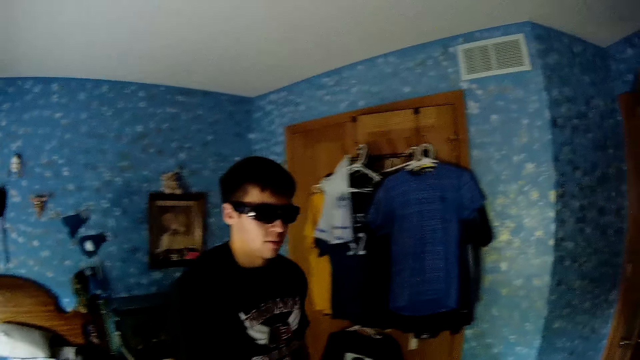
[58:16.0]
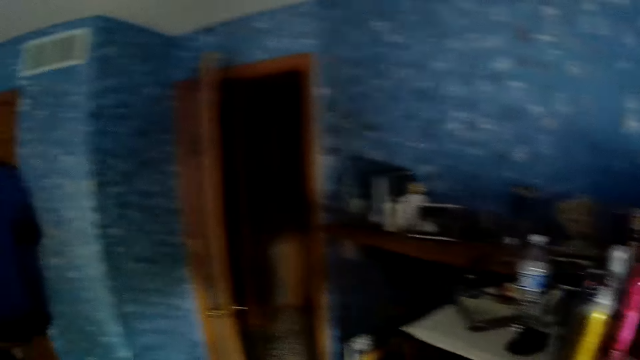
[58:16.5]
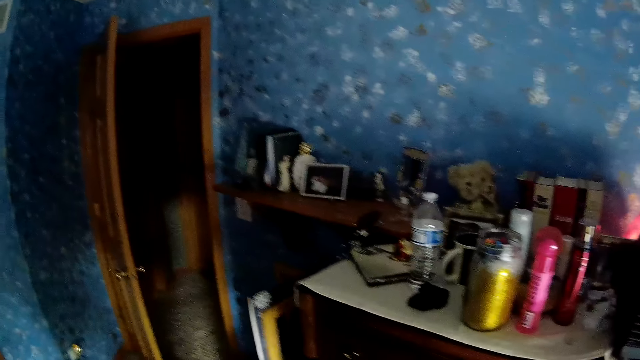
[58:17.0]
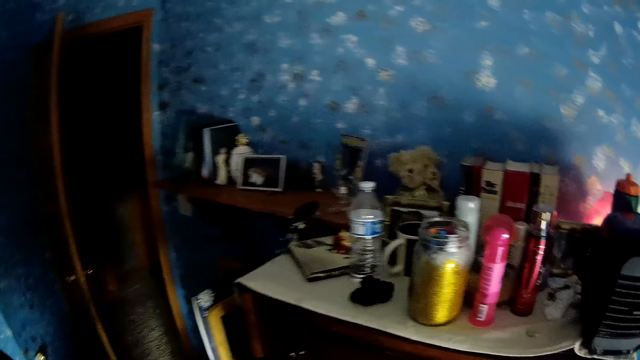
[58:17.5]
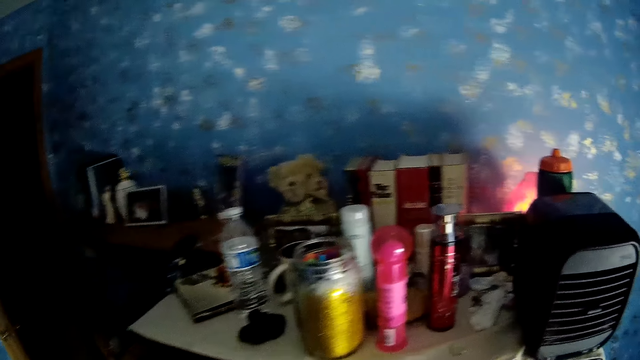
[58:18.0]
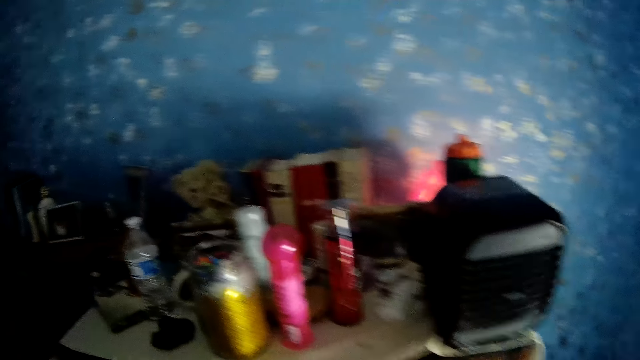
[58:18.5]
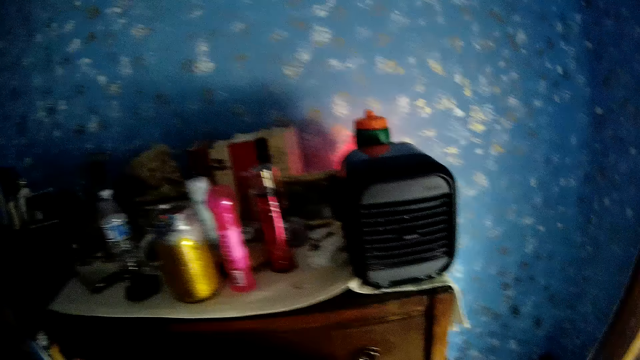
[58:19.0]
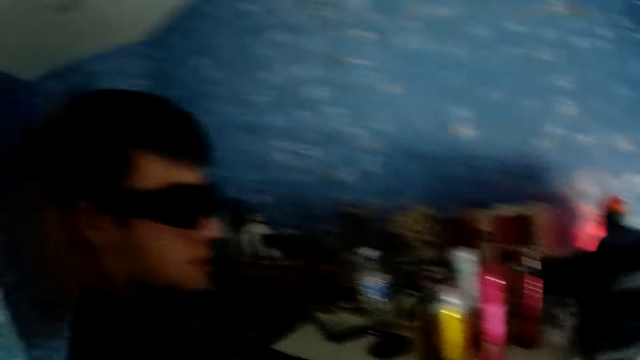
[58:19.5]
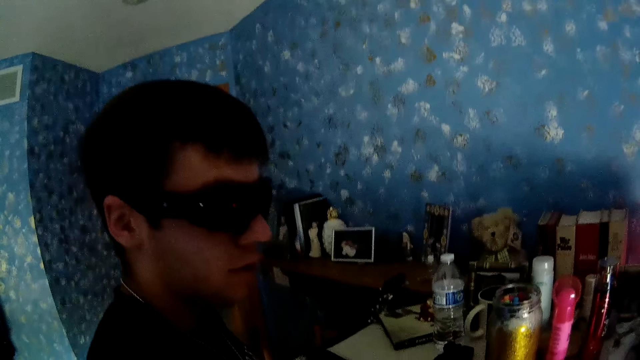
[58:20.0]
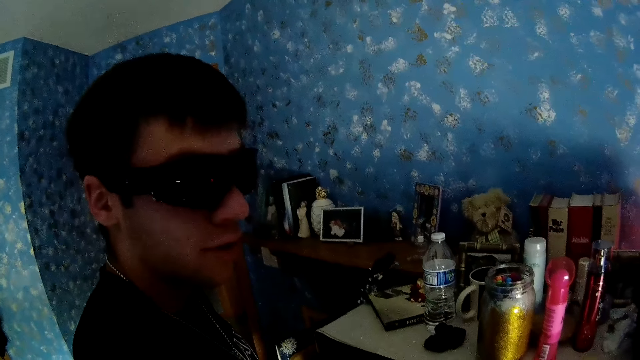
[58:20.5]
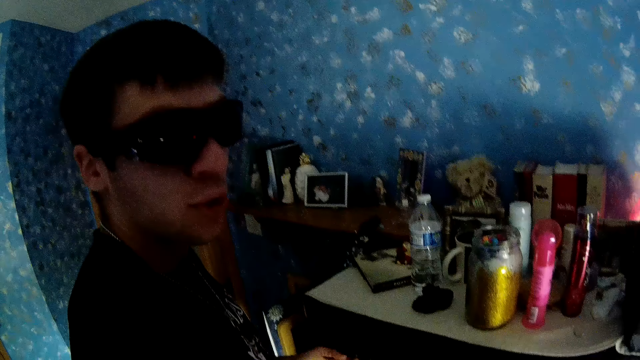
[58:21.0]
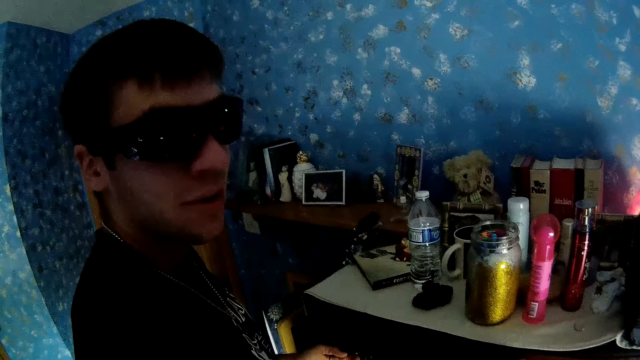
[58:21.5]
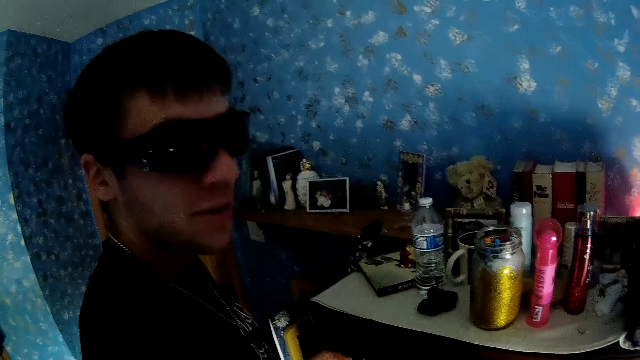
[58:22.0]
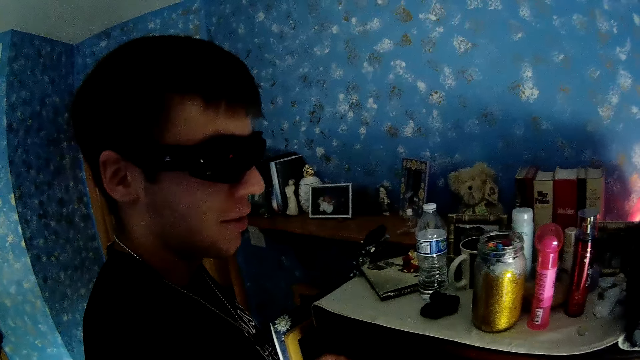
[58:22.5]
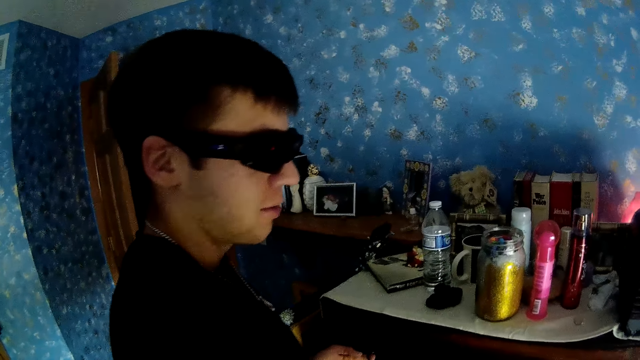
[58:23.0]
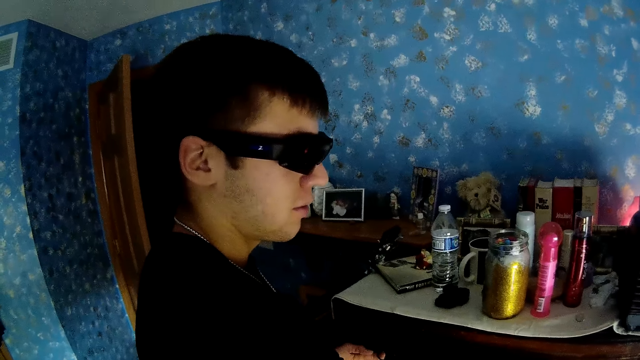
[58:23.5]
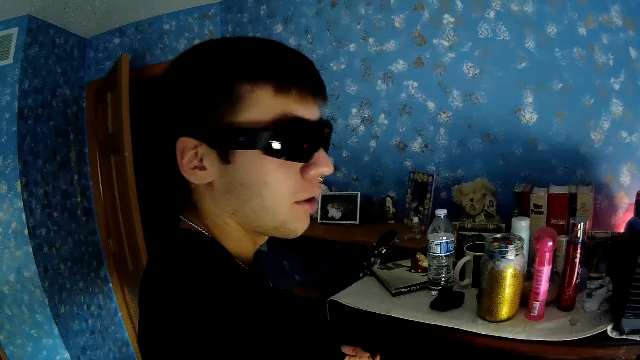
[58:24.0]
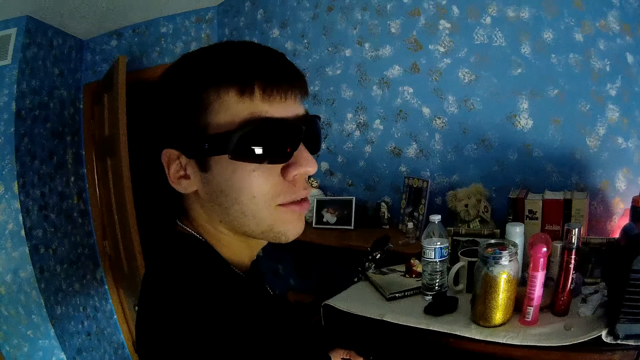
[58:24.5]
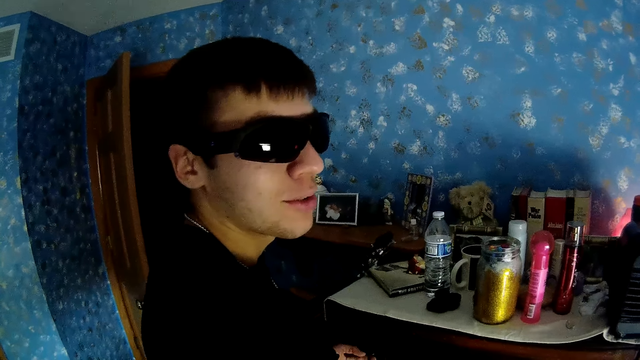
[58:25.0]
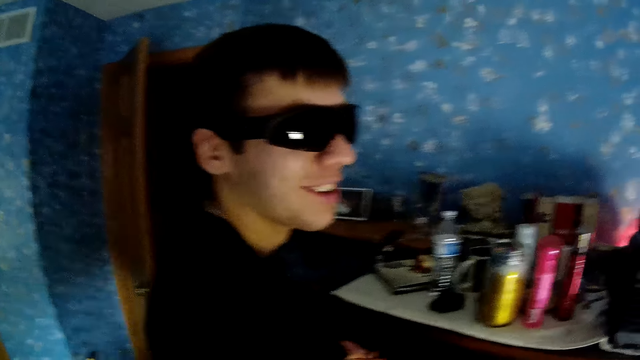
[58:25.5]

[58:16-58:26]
The camera wearer looks at a person. The person walks around. The camera wearer looks around. They move forward. They look around. They look at the person. The person turns. The person looks forward. The person turns.

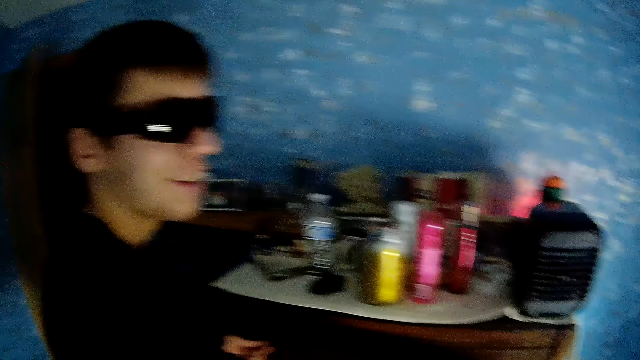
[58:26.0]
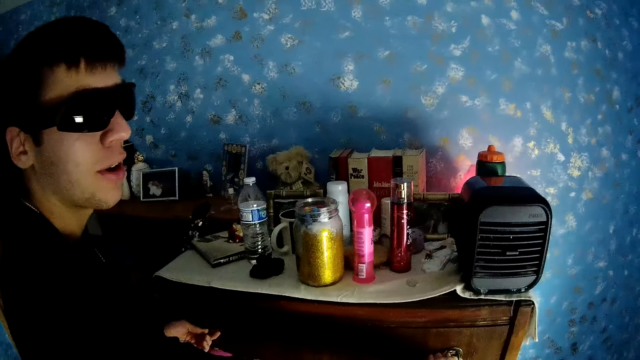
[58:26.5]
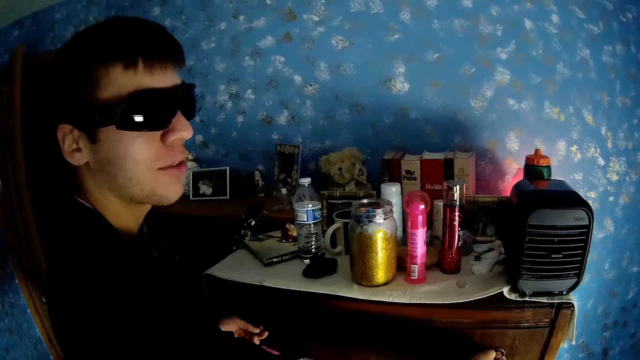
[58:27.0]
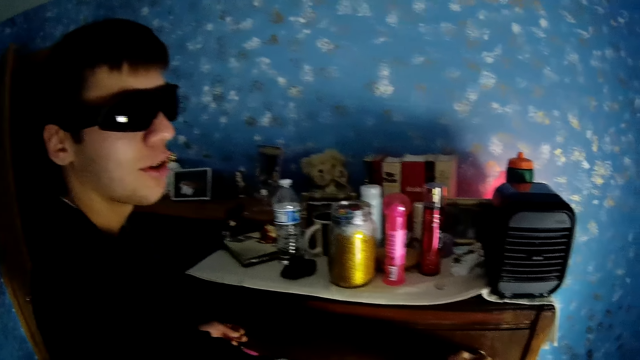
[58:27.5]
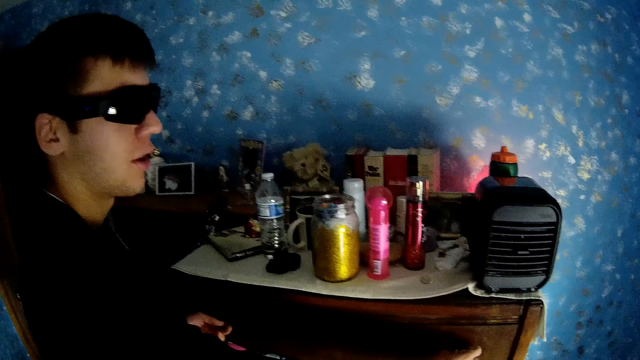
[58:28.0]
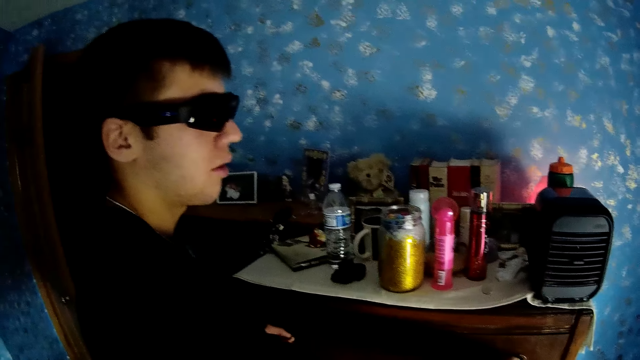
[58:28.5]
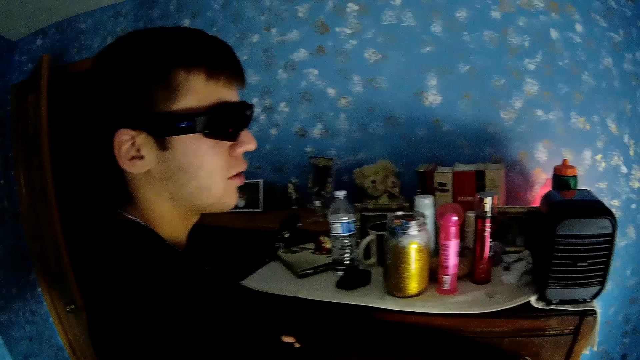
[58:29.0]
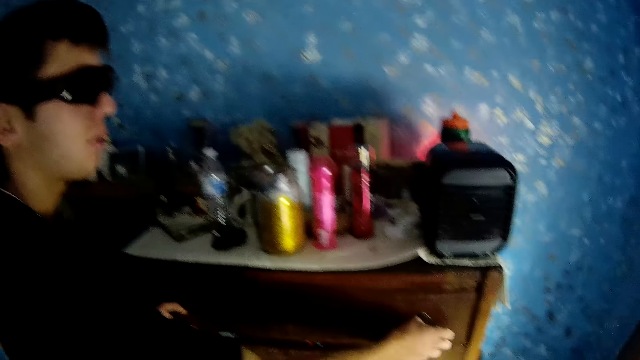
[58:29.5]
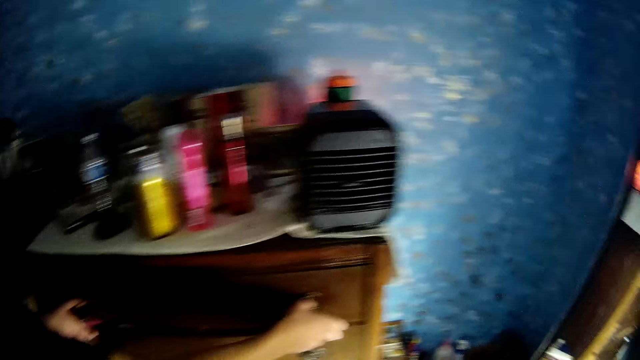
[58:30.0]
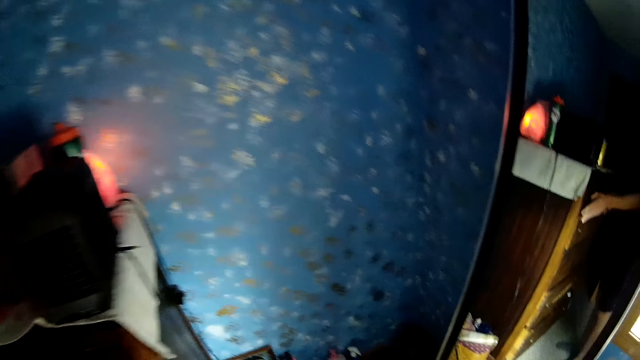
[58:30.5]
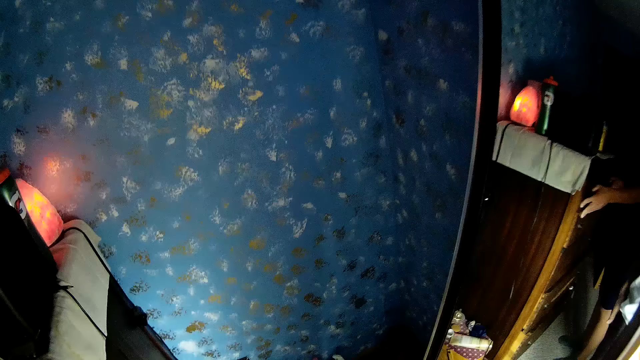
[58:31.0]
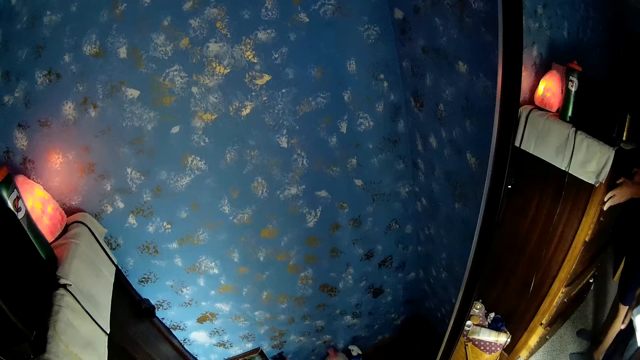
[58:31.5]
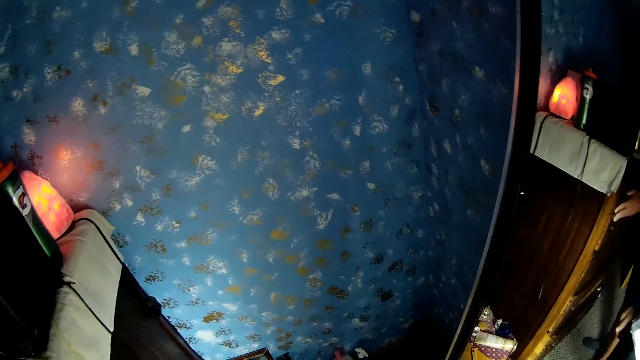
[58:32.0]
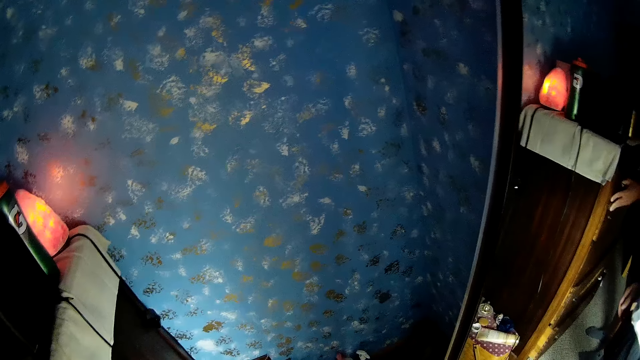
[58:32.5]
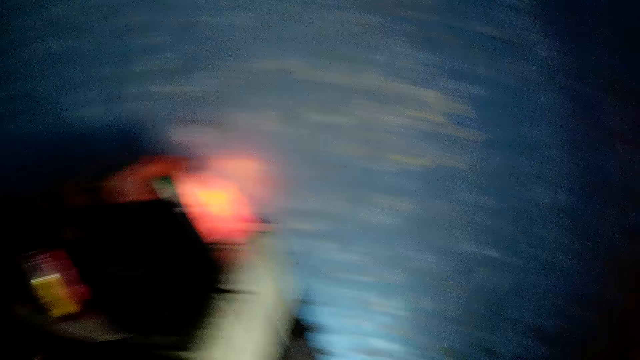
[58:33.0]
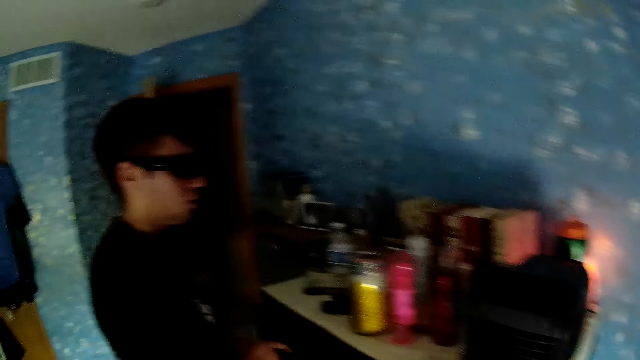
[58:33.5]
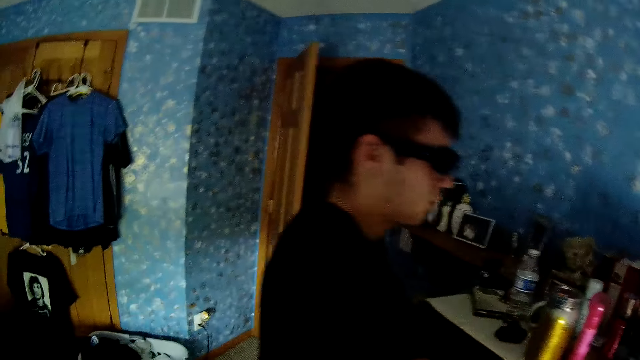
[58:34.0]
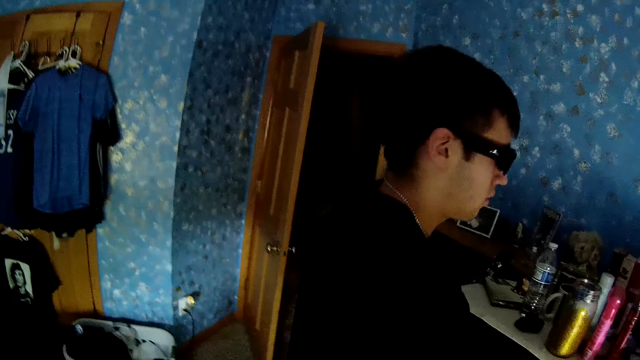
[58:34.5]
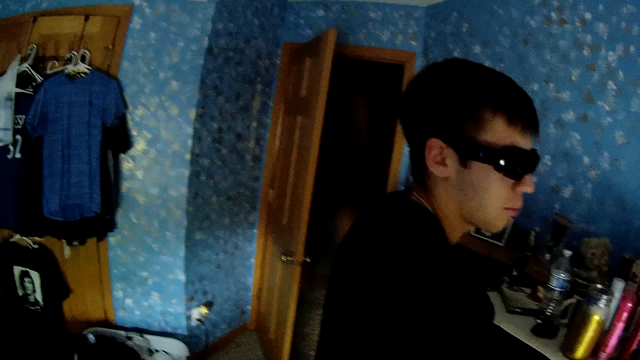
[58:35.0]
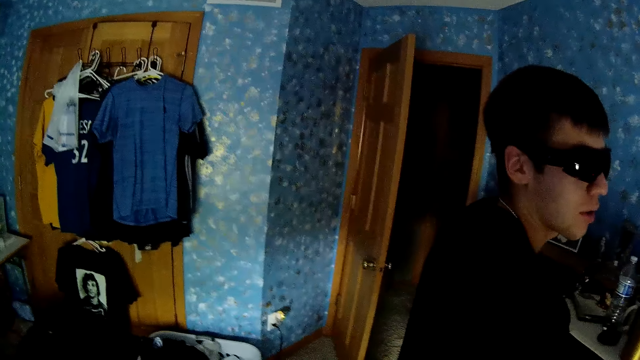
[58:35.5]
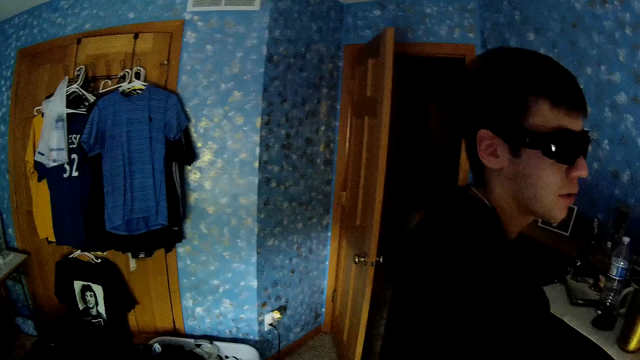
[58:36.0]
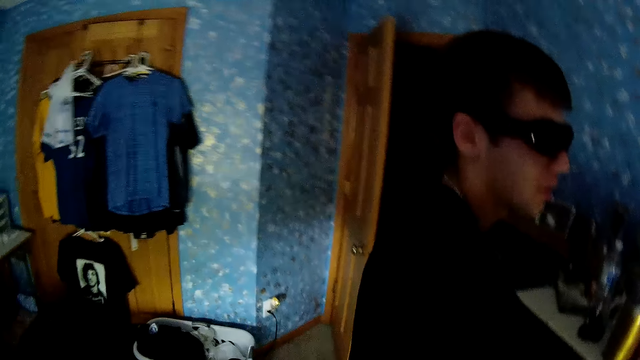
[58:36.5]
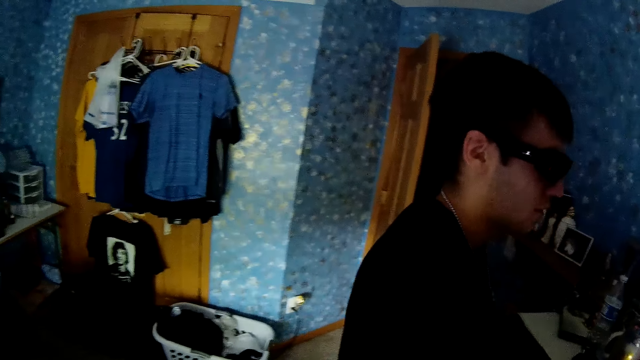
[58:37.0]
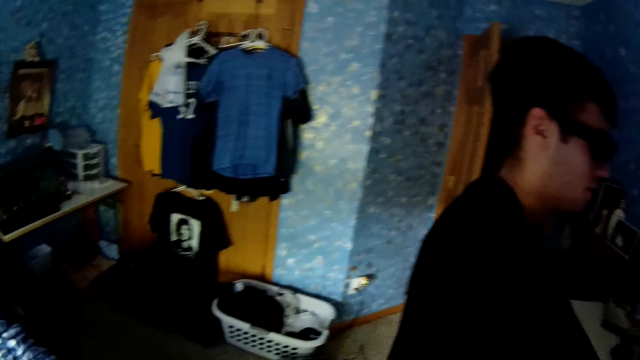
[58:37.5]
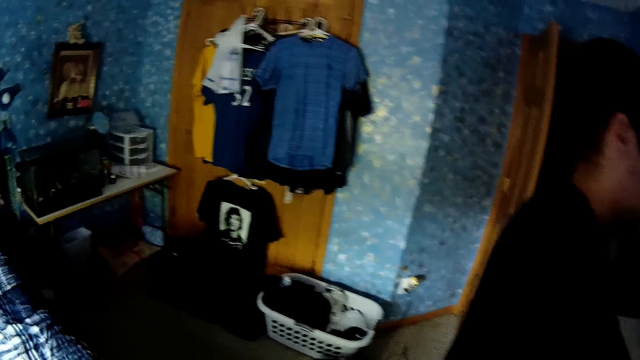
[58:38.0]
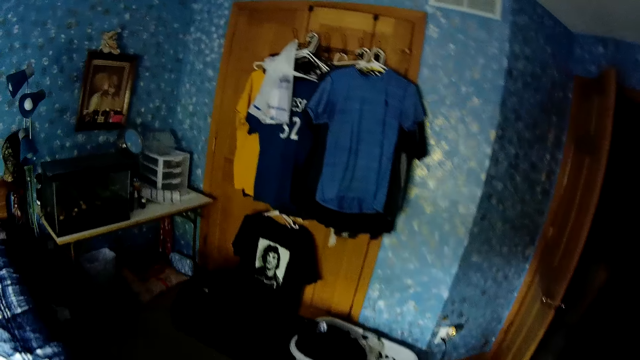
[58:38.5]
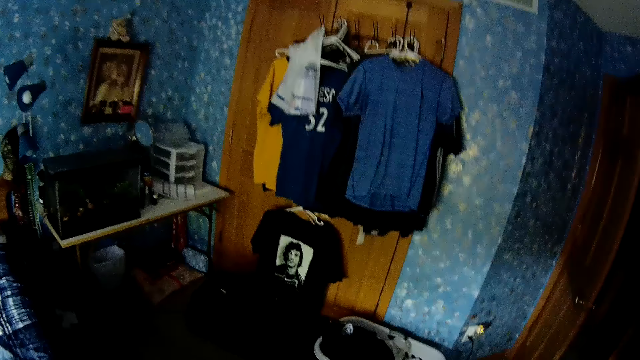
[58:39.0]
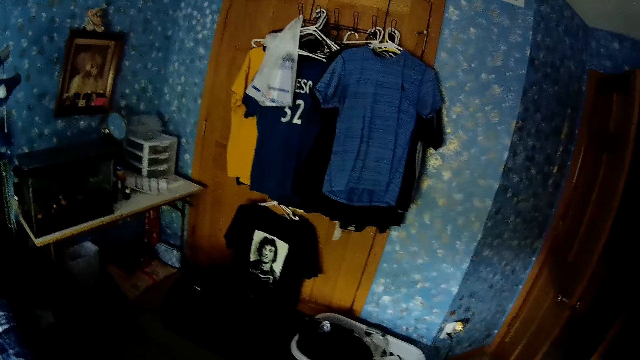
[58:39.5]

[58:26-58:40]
The camera wearer looks around. A person turns their head. The camera wearer looks around repeatedly. They walk around.
